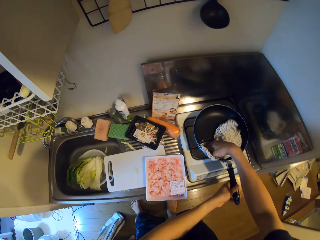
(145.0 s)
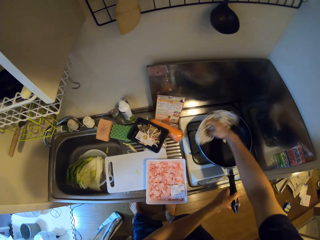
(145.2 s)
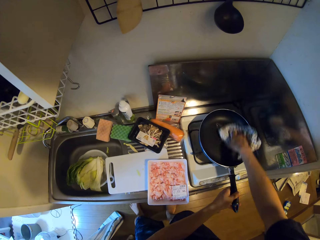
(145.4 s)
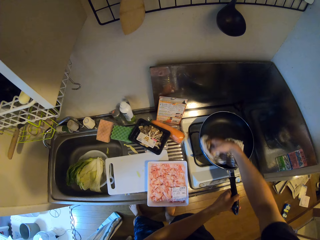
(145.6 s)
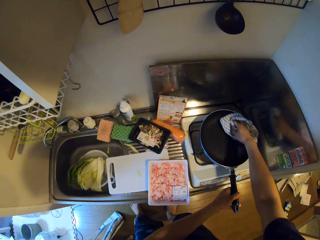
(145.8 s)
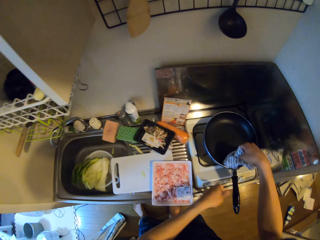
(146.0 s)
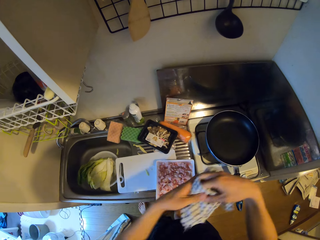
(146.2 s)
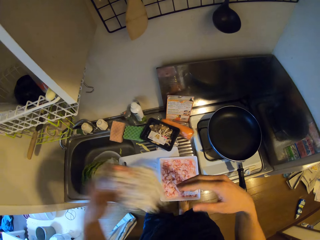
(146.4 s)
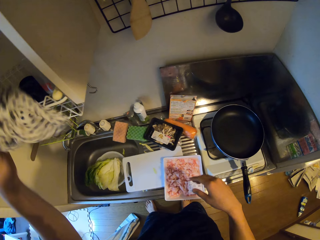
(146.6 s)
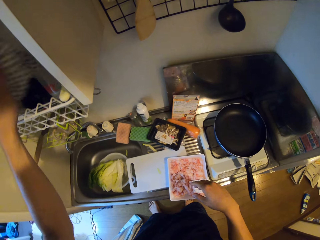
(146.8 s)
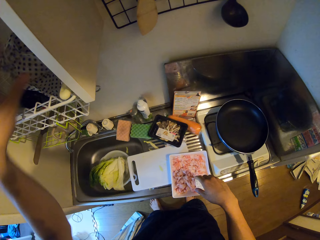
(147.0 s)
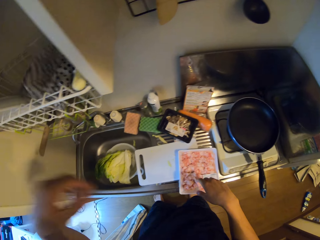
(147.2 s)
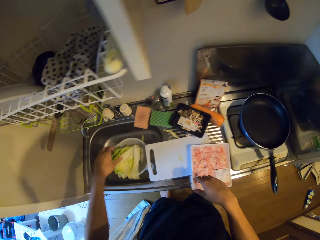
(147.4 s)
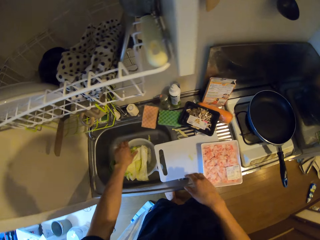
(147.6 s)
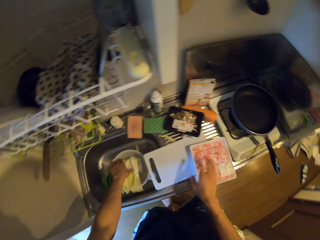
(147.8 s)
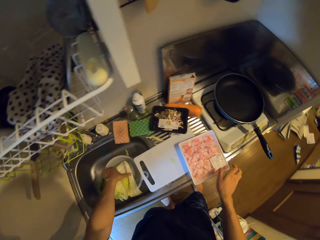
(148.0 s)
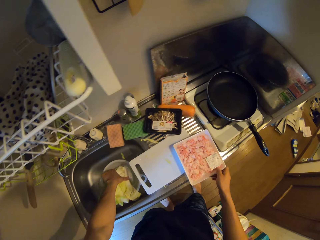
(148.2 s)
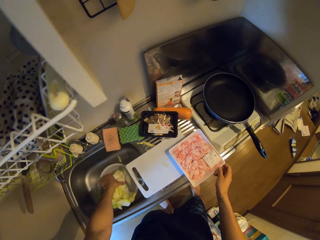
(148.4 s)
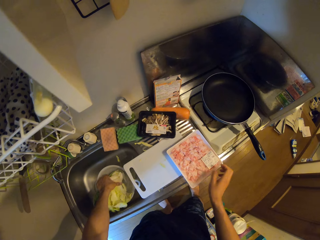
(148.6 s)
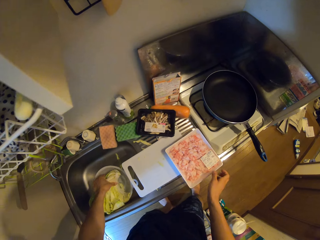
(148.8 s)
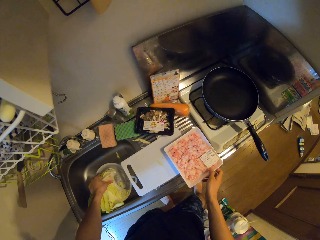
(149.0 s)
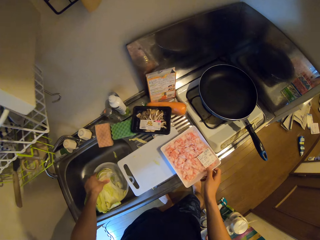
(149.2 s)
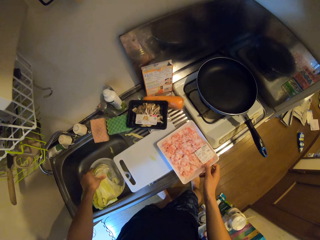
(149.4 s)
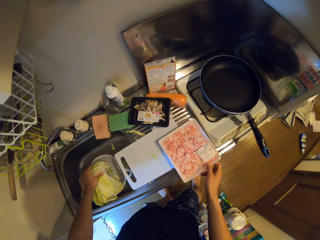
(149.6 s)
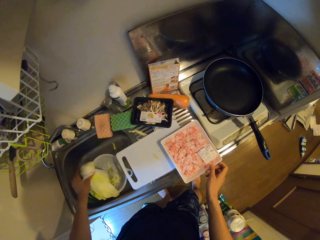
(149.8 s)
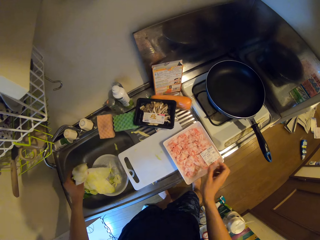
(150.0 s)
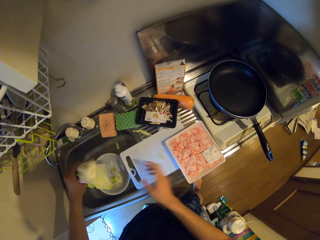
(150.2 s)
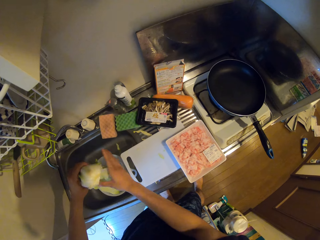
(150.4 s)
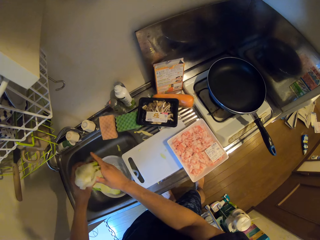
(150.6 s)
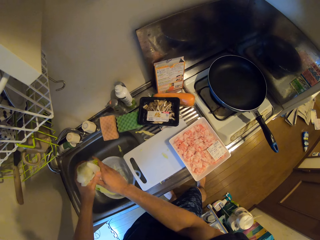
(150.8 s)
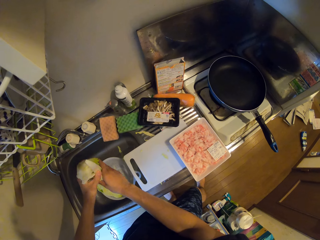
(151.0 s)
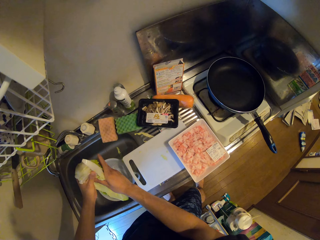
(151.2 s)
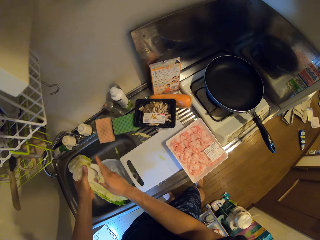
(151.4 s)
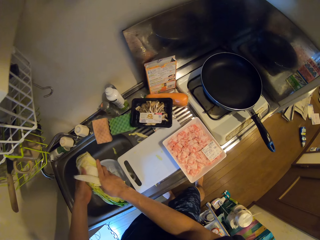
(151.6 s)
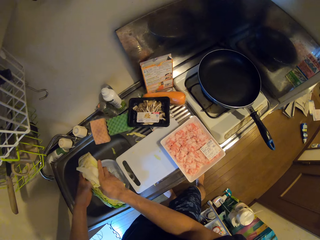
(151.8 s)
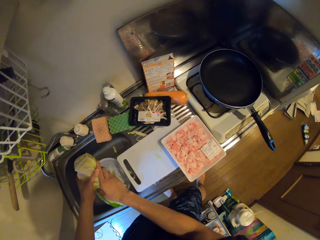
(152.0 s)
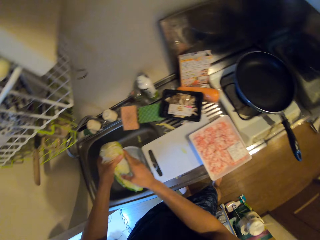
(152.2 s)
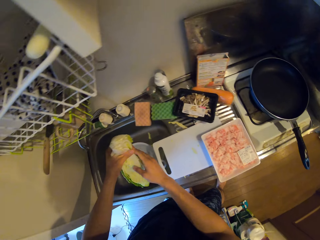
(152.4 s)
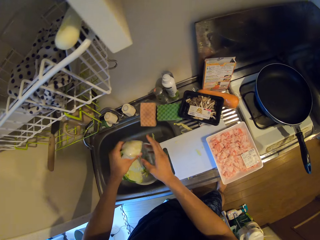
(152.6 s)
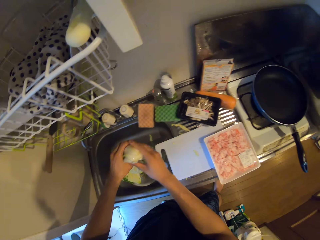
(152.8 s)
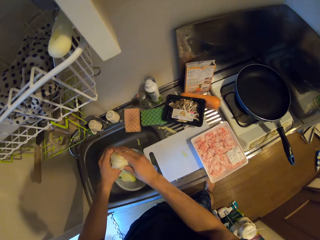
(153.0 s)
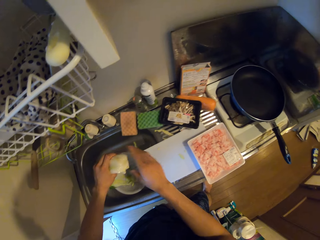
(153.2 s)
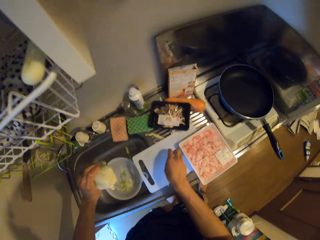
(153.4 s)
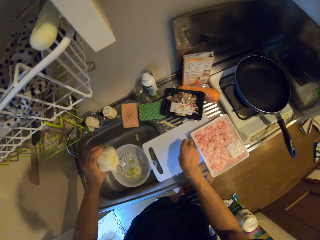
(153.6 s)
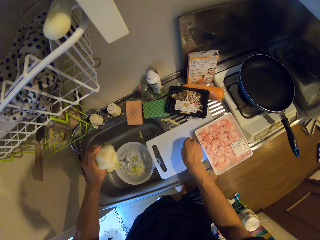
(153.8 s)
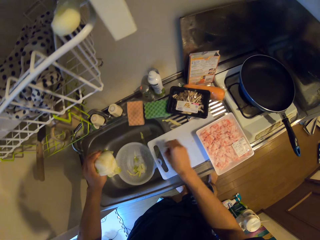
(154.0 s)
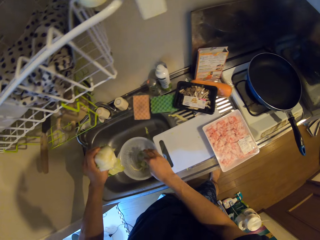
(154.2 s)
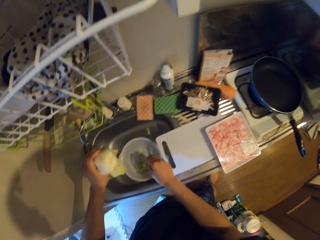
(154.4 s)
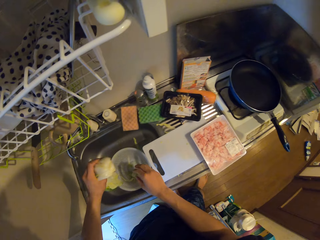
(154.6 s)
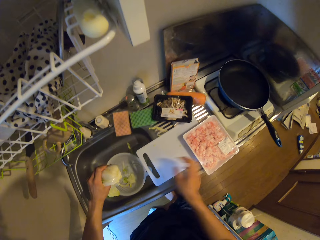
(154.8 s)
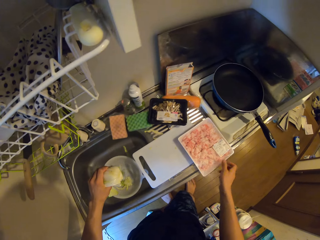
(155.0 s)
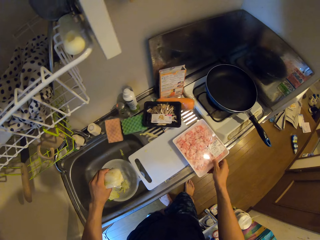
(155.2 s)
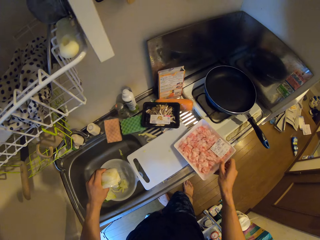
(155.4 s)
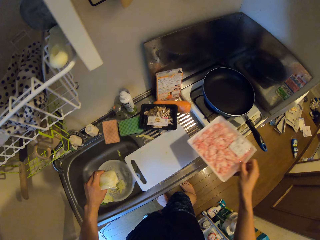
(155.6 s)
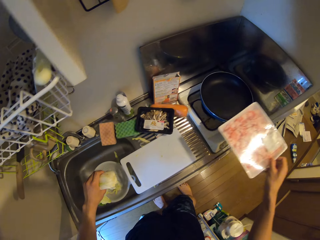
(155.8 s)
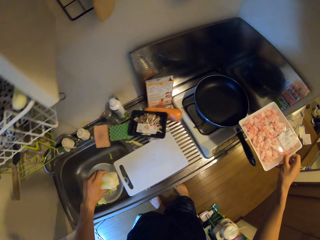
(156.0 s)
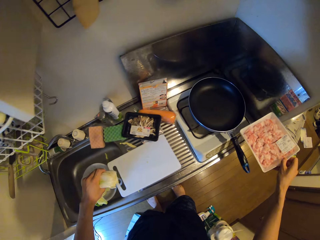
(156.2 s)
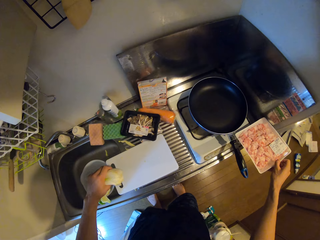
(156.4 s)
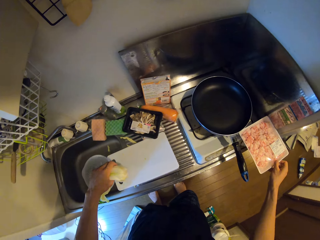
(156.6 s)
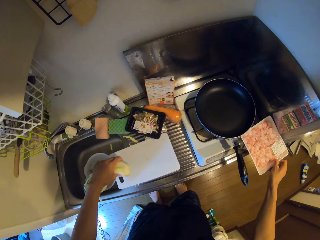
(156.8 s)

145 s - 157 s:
The camera wearer dries his hands with a towel. He dries the pan with the towel. He holds a pan handle. He pulls his hand off the pan handle. He removes the towel from the pan. He puts the towel in a utensil rack. He takes the cabbage from the filter plate or sieve in the sink. He moves the frozen meat pack. He pulls his hand off the meat. He holds the cabbage with both hands. He pulls his hand off the cabbage. He picks up a piece of tiny cabbage on the cutting board. He drops the piece of tiny cabbage in the filter plate. He lifts the pack of frozen meat from the cutting board.

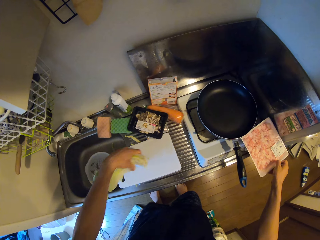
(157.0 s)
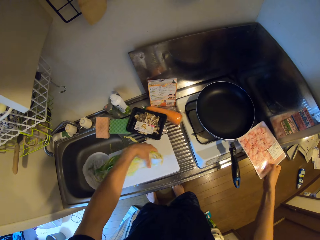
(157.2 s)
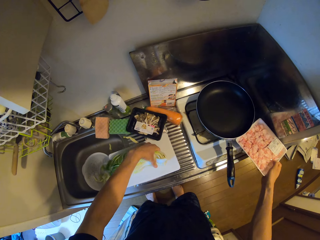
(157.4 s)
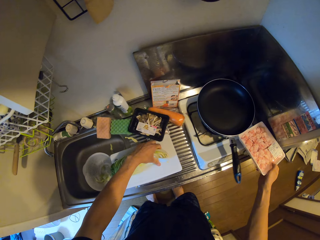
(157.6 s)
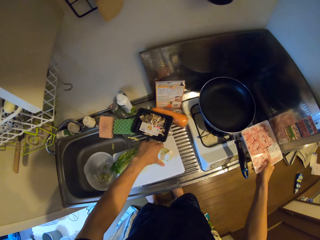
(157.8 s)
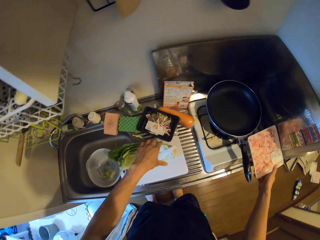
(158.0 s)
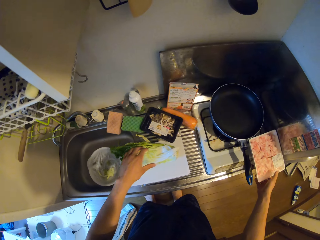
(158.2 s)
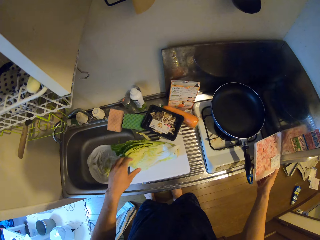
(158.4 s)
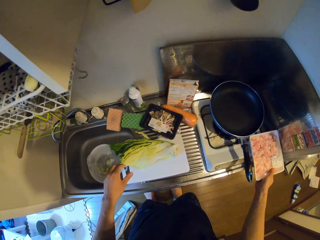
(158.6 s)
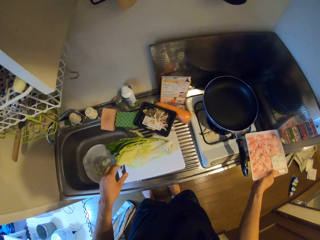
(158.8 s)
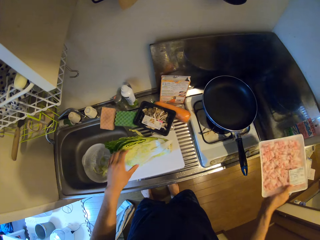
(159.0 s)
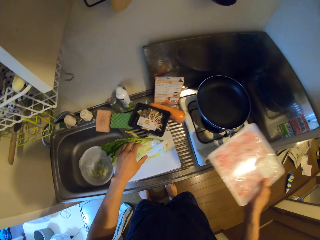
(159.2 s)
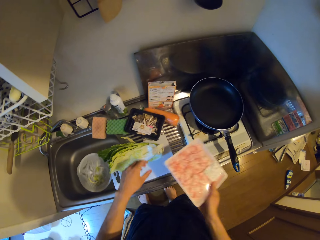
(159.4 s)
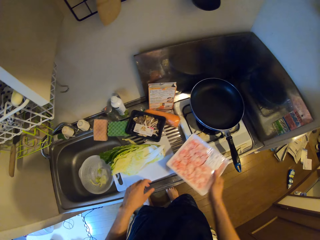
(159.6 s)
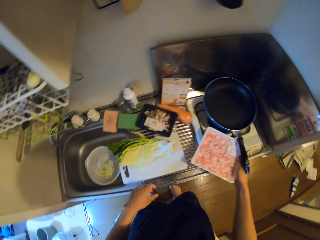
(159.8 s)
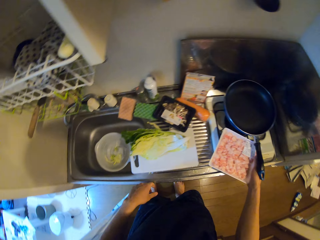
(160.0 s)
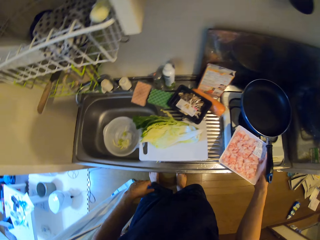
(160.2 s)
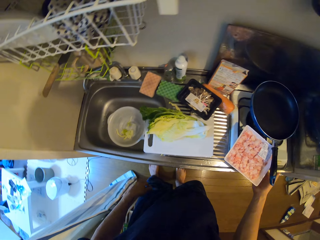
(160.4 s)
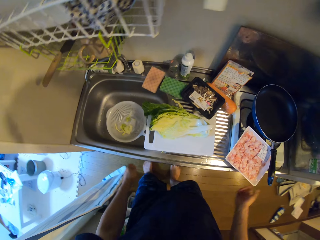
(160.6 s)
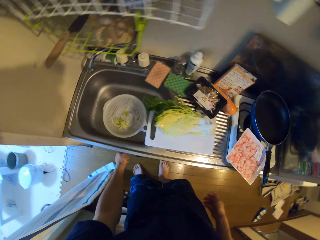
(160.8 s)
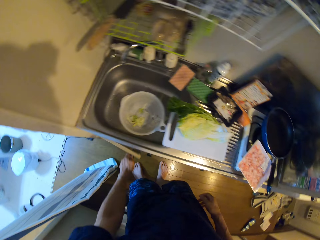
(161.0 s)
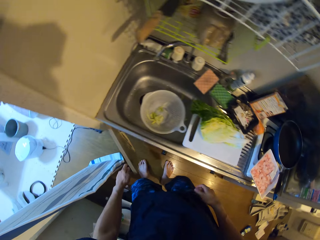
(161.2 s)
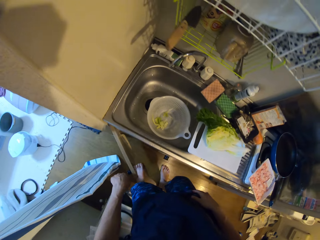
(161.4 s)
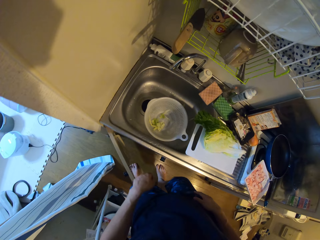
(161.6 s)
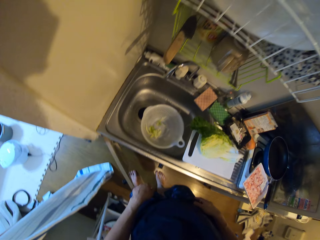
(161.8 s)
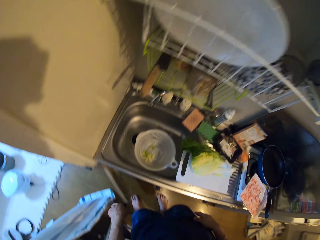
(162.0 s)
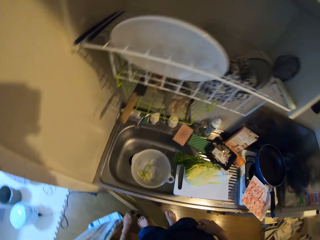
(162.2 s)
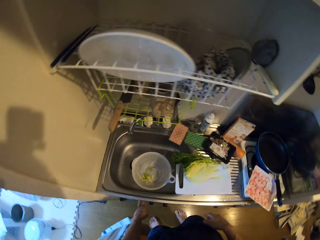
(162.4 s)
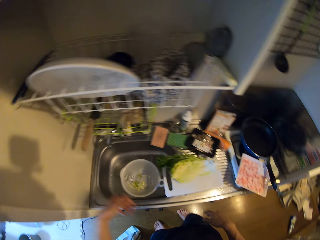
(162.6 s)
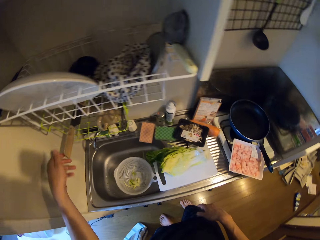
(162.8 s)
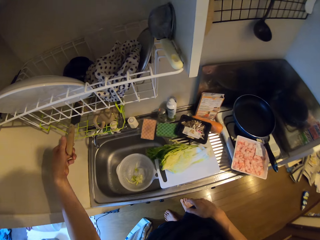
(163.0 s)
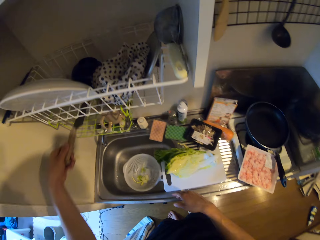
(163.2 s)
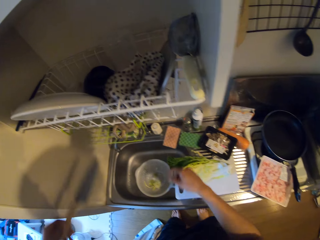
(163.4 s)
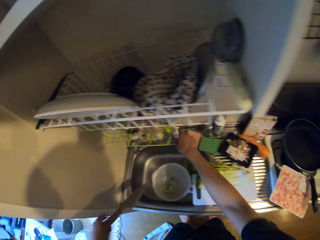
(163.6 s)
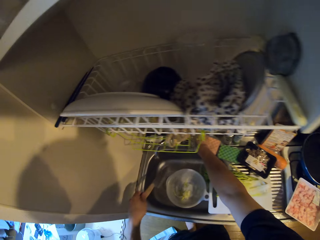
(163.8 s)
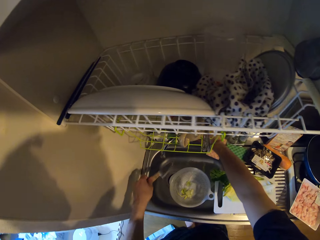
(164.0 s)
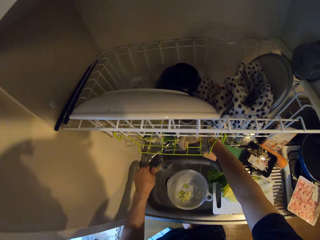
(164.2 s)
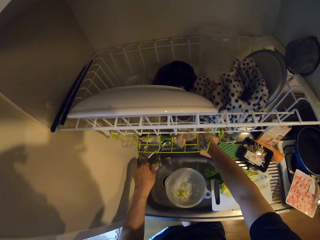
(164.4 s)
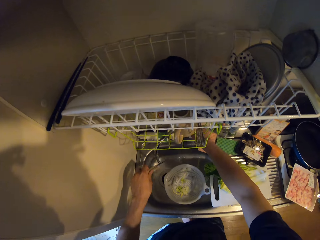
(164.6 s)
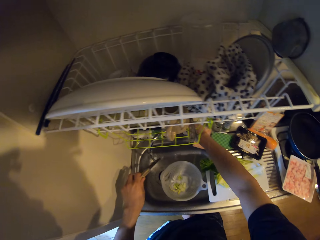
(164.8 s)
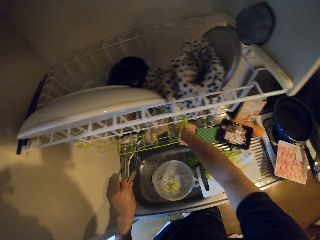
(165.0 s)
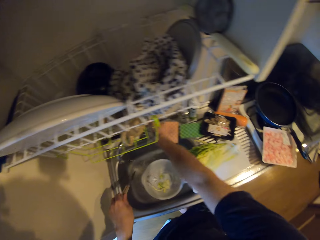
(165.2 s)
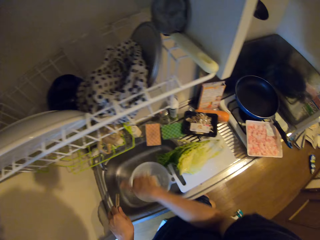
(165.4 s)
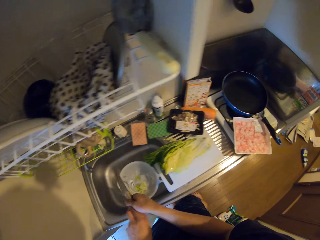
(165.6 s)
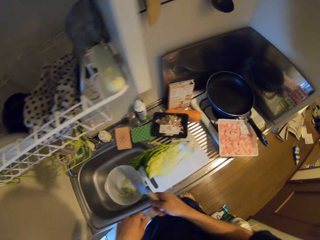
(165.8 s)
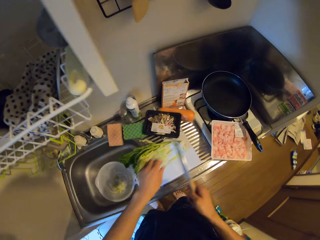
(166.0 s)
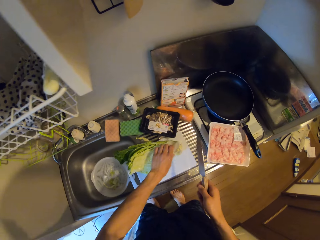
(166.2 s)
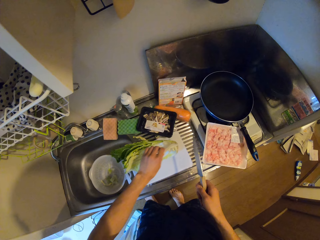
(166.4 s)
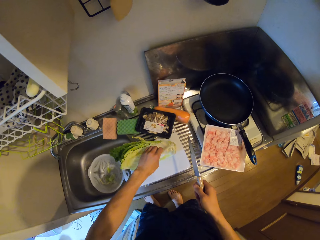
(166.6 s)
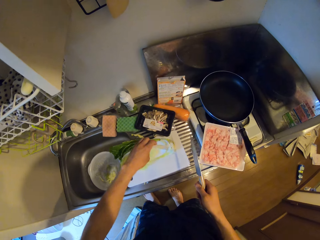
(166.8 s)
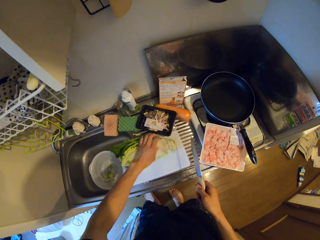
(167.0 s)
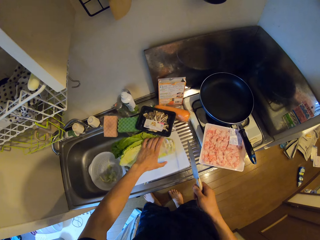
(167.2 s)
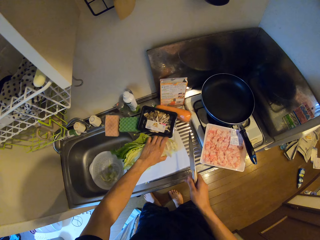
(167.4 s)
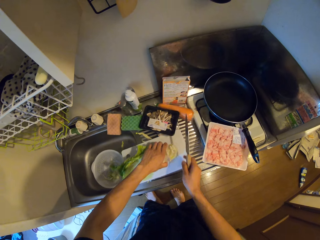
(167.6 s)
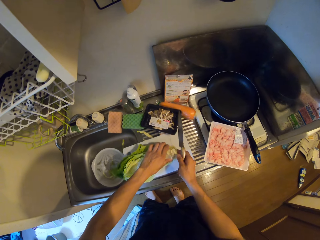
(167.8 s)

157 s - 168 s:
The camera wearer drops the pack of frozen meat on the cooker. They drop the cabbage on the cutting board. They drag the meat on the cooker. They lift the meat off the cooker. They put the meat on the cooker. They open the cupboard. They close the cupboard. They grab a knife from the rack. They put the knife in the sink. They turn on the tap. They rinse the knife with water. They turn off the tap. They pass the knife from the left to the right hand. They hold a cabbage leaf.
